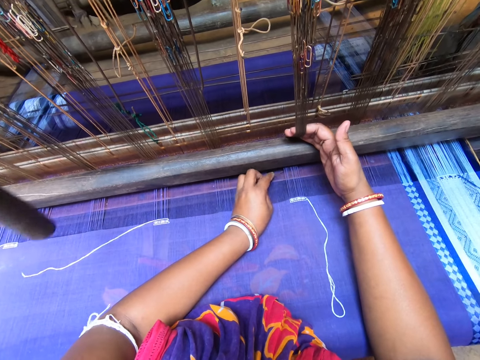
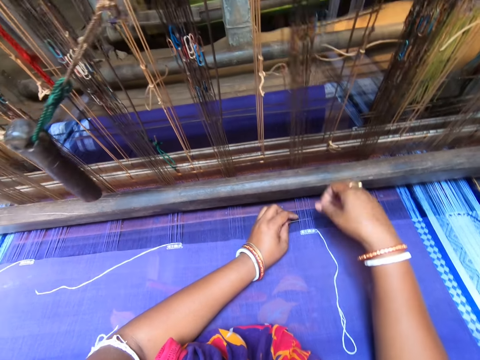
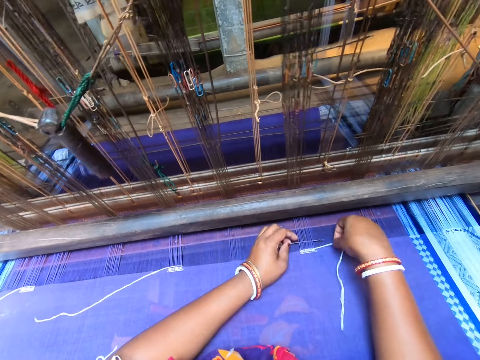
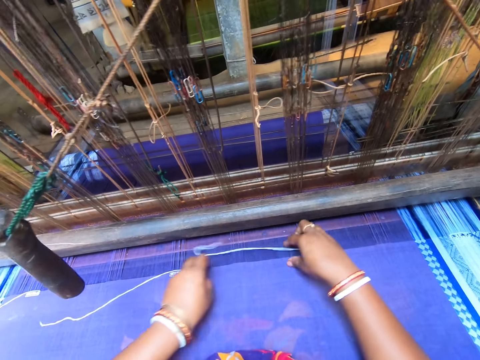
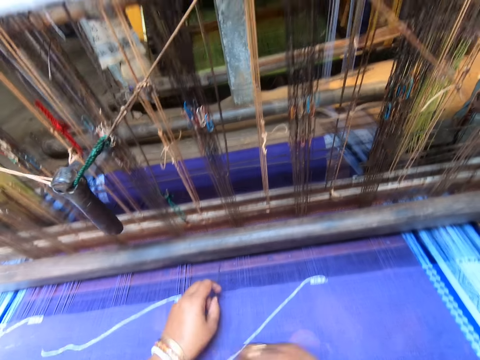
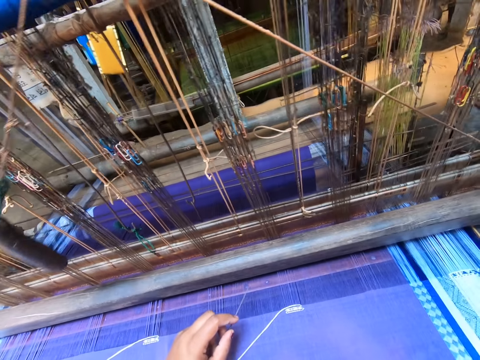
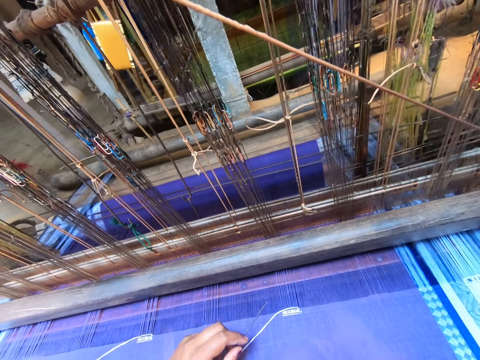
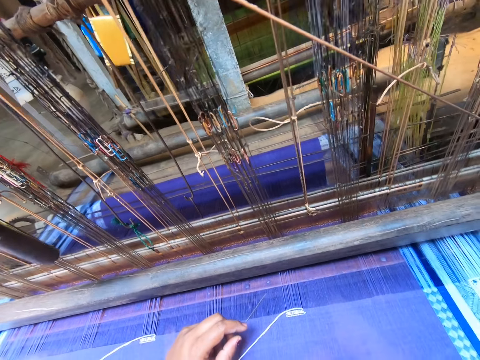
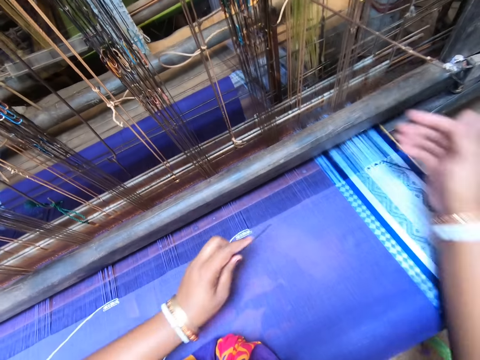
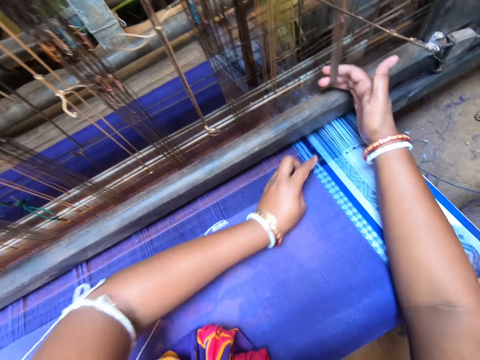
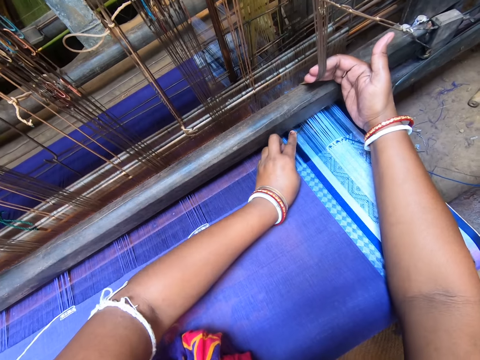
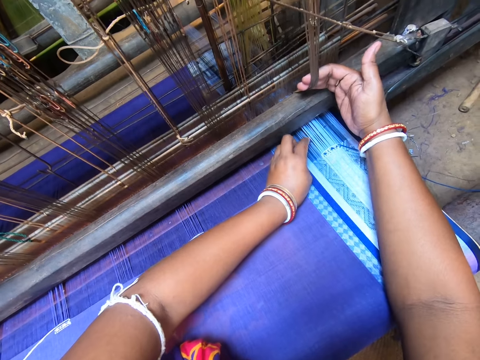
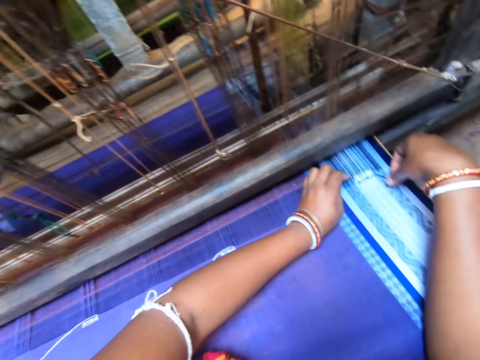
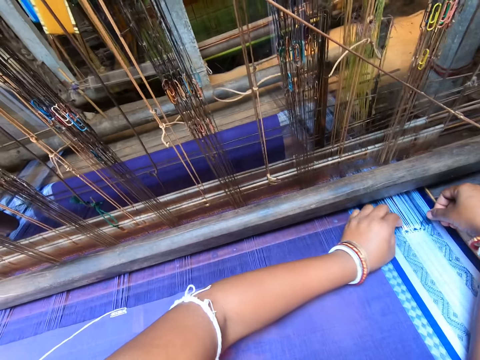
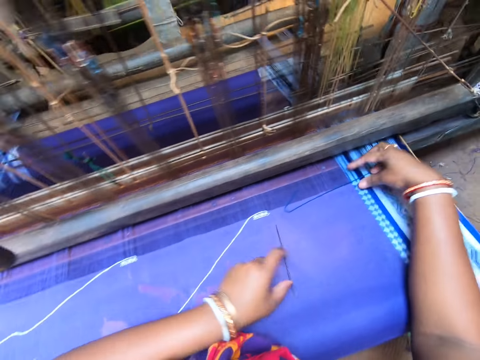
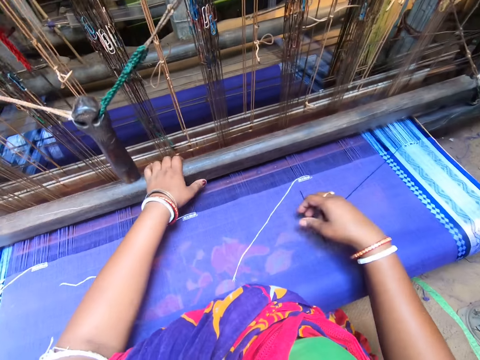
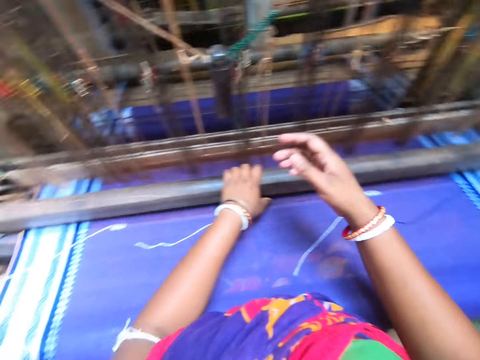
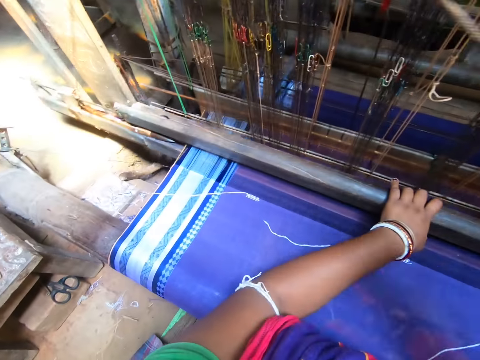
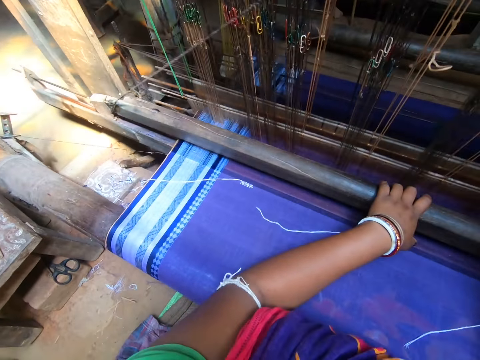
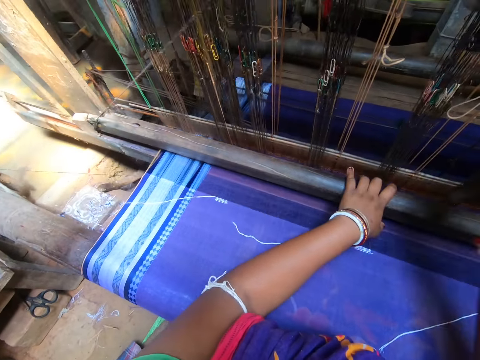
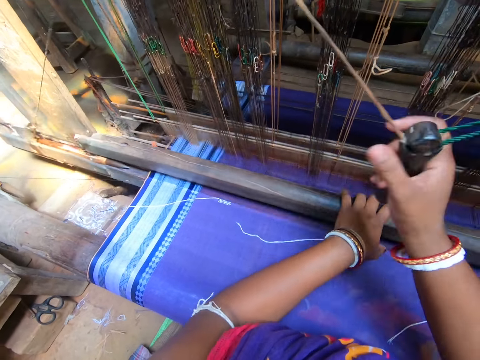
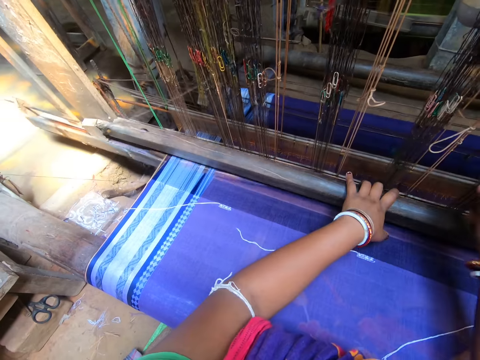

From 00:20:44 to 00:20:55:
The camera wearer hooks the thread on the needle in her left hand with her right hand. She pulls the thread through the yarn of the fabric with the needle in her left hand. She stretches out the thread with her right hand. She stares at the weaving machine. She pulls the heddles of the handloom with her right hand. She inspects the fabric. She places the needle in her left hand under the yarns of the fabric. She hooks the thread on the needle in her left hand with her right hand. She pulls the thread through the yarn of the fabric with the needle in her left hand. She drops the needle in her left hand on the fabric. She stretches out the thread with her right hand. She weaves the fabric with the handloom.

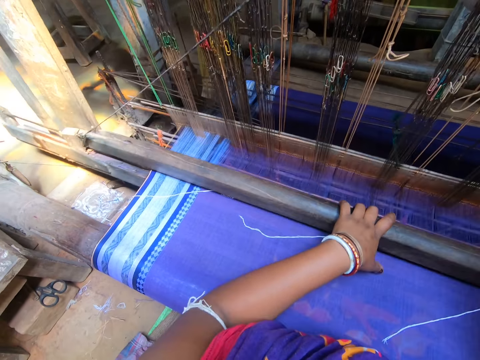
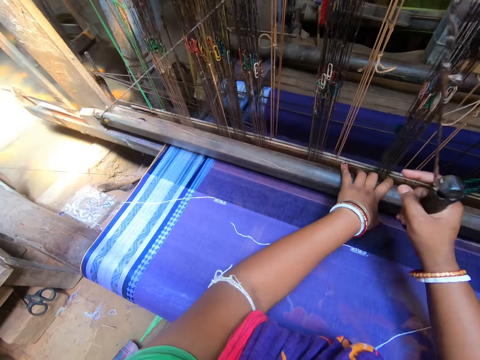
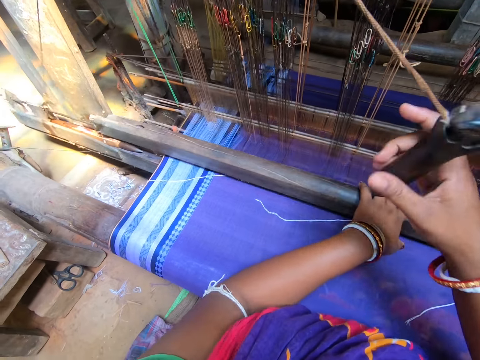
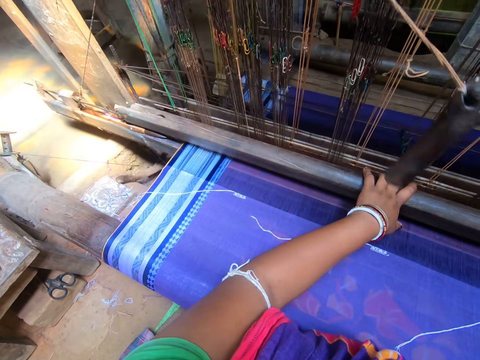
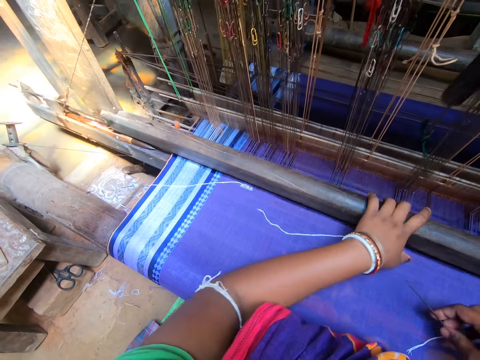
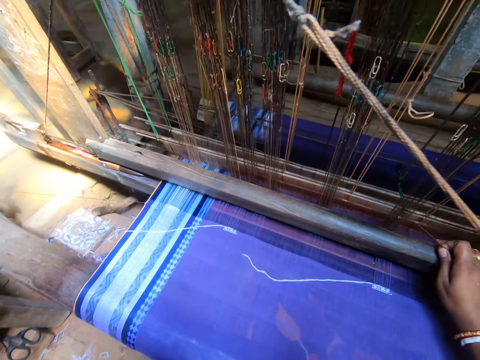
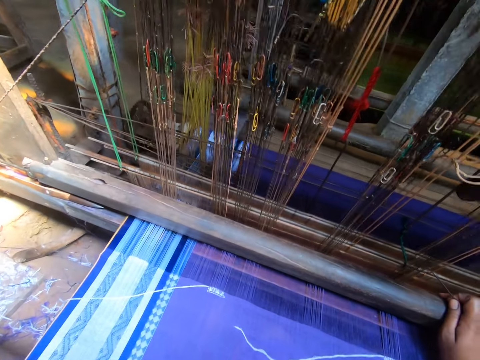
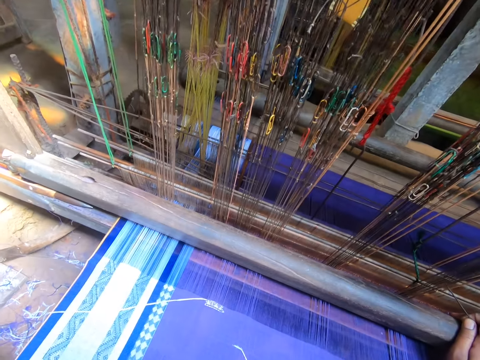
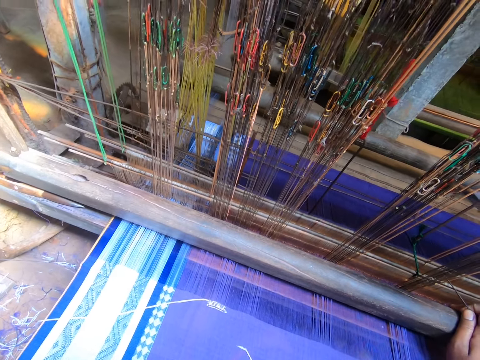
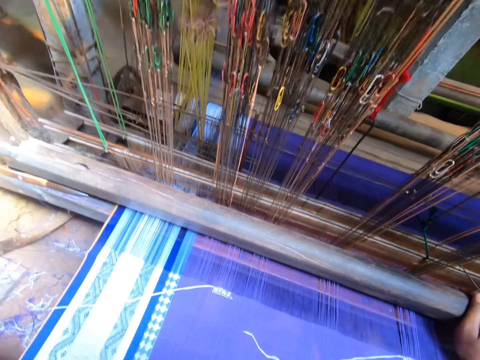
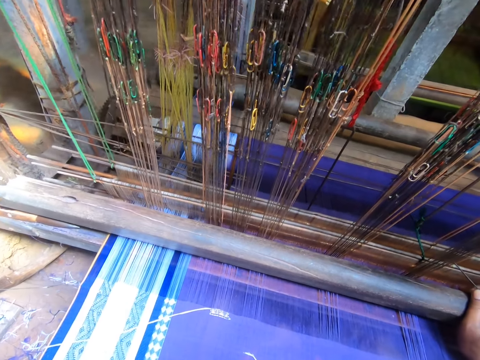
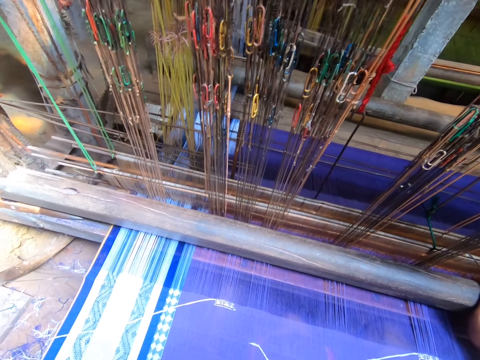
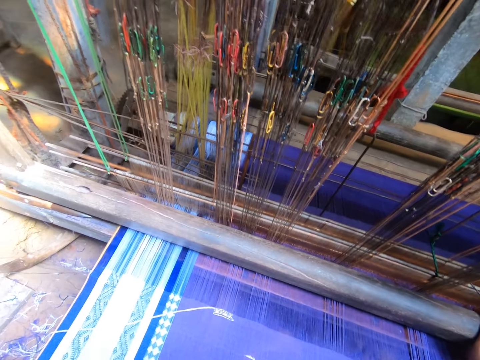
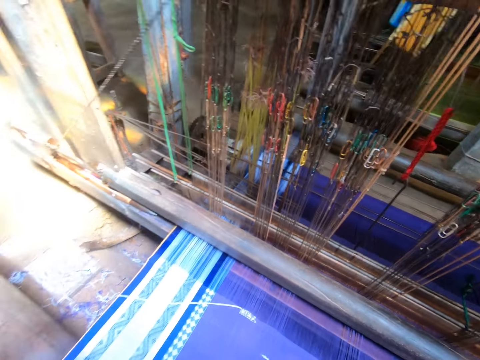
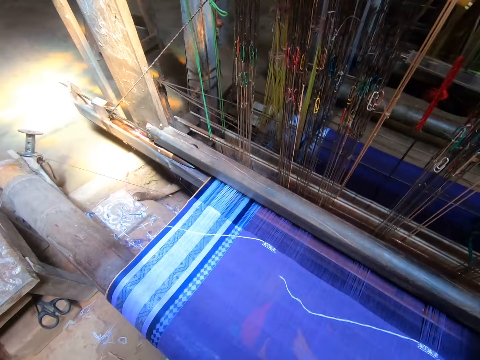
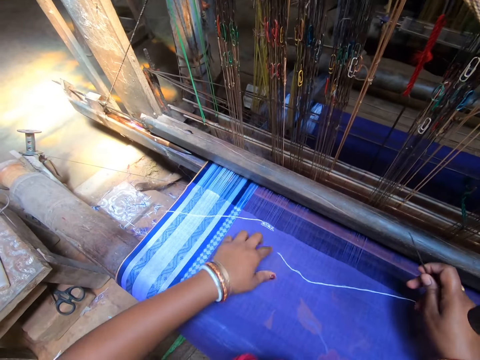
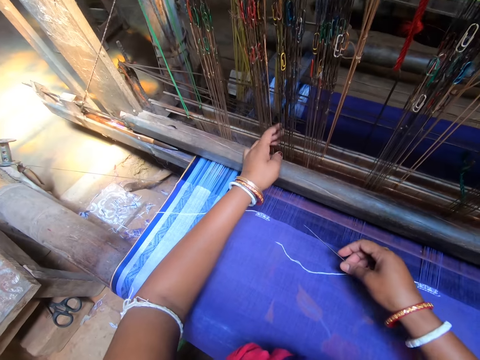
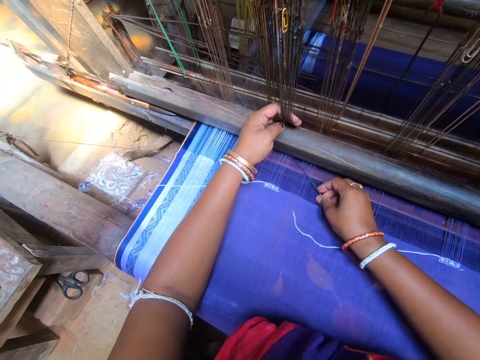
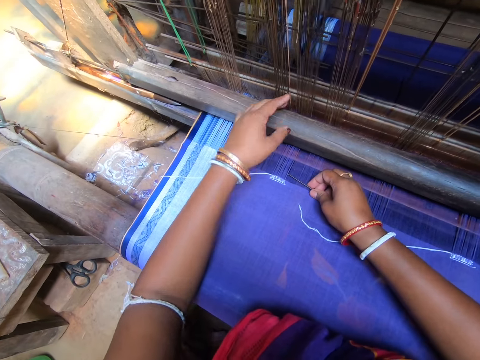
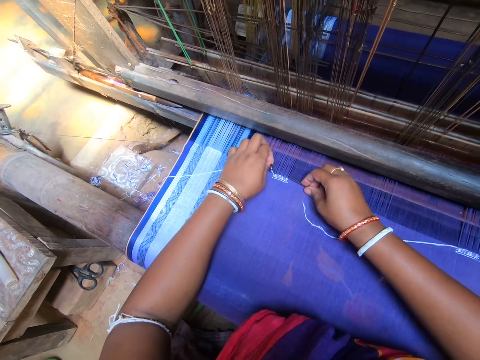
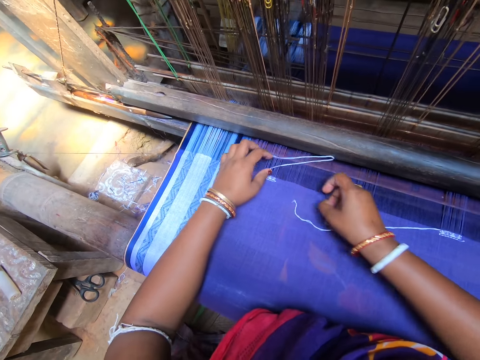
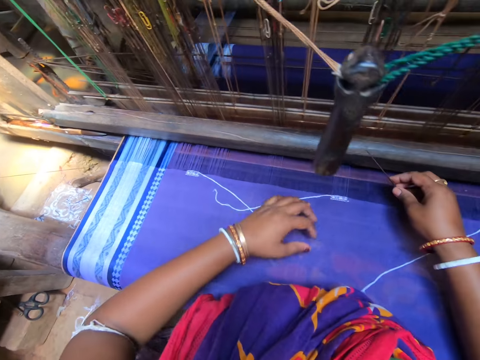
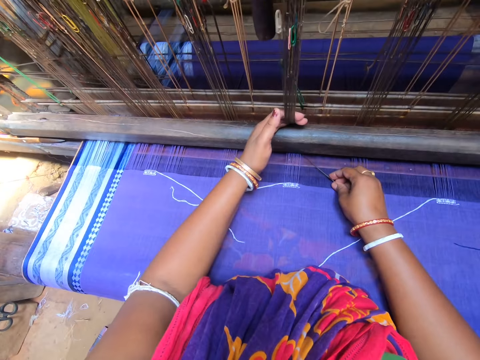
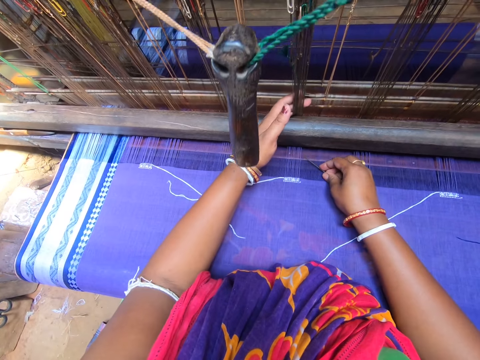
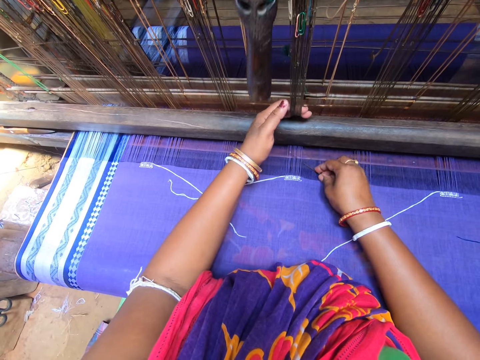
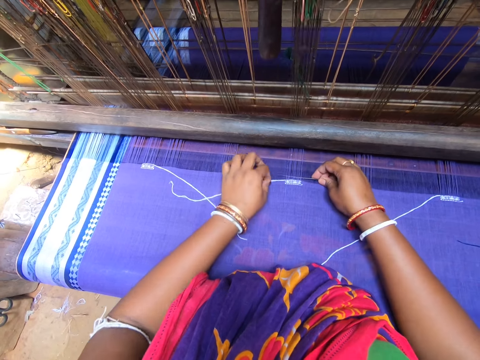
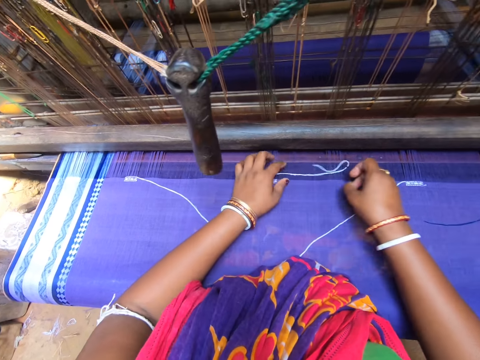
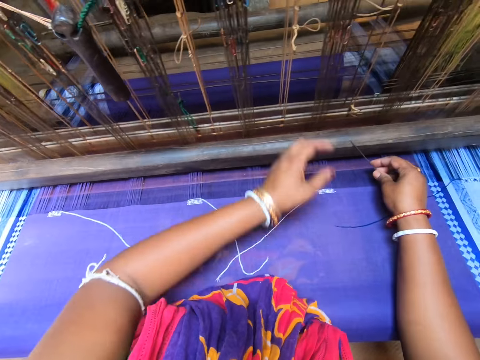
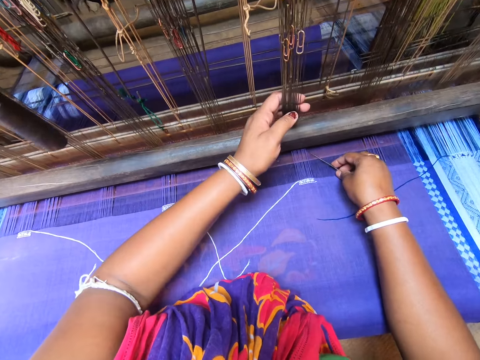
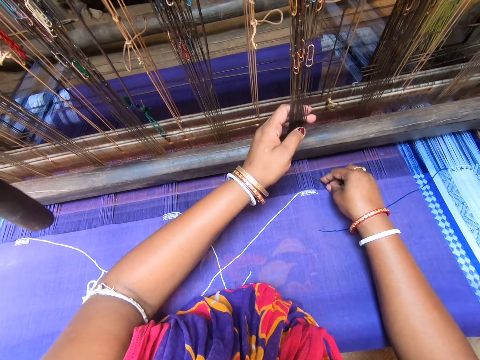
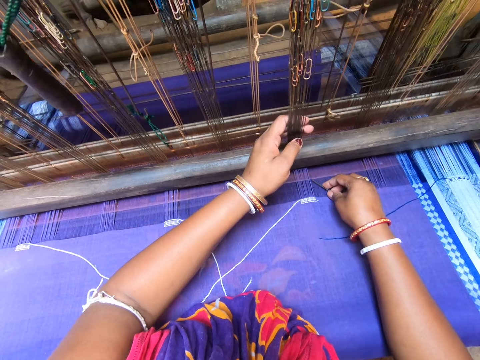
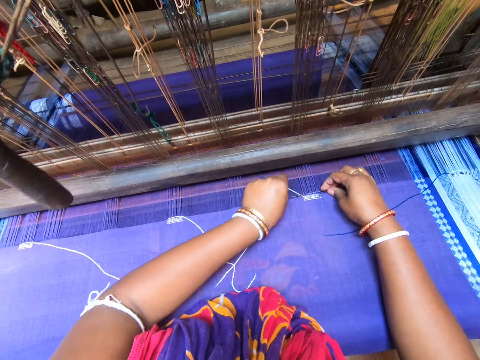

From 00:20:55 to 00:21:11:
The camera wearer holds the handloom roller with her right hand. She stares at the fabric. She pulls the heddles of the handloom with her left hand. She inspects the fabric. She places the needle in her right hand under the yarns of the fabric. She hooks the thread on the needle with her left hand. She pulls the thread through the yarn of the fabric with the needle in her right hand. She stretches out the thread in her left hand. She pulls the heddles of the handloom with her right hand. She places the needle in her right hand under the yarns of the fabric. She inspects the fabric. She hooks the thread on the needle with her left hand. She pulls the thread through the yarn of the fabric with the needle in her right hand. She stretches out the thread in her left hand. She pulls the heddles of the handloom with her left hand. She places the needle in her right hand under the yarns of the fabric. She inspects the fabric. She hooks the thread on the needle with her left hand.
